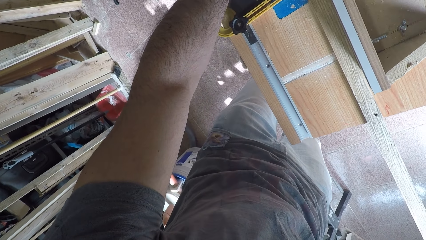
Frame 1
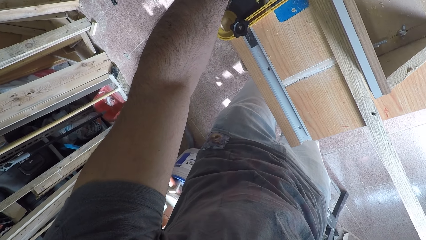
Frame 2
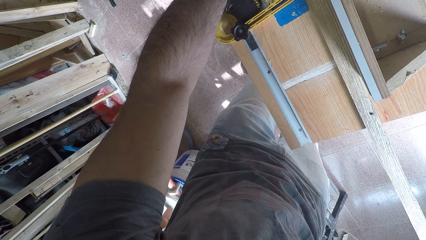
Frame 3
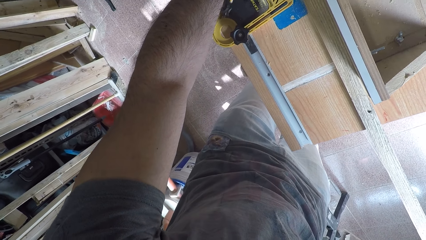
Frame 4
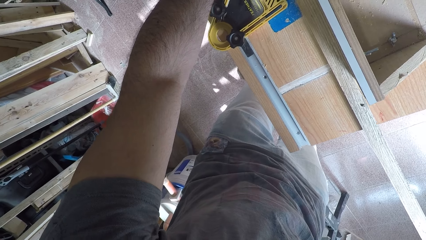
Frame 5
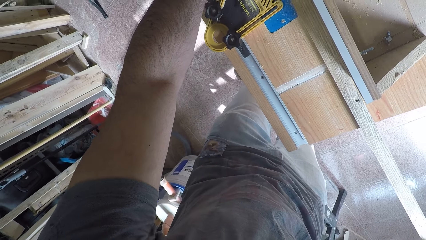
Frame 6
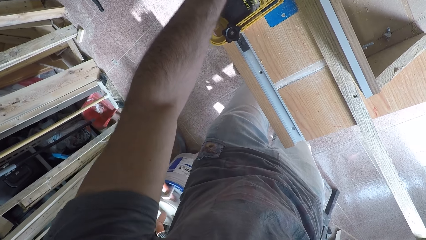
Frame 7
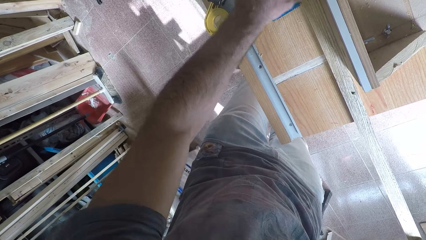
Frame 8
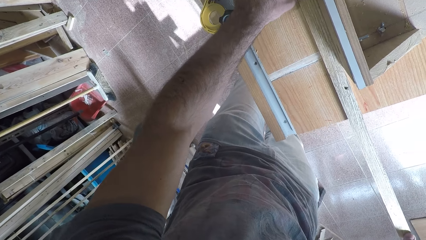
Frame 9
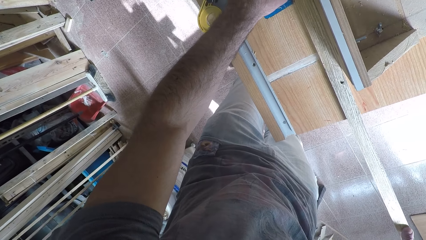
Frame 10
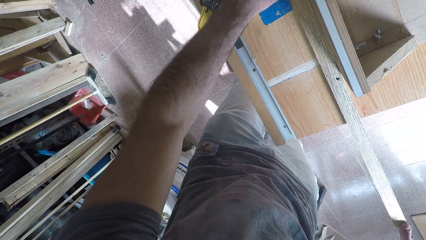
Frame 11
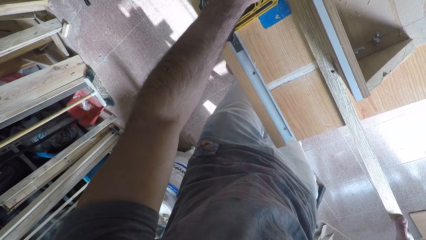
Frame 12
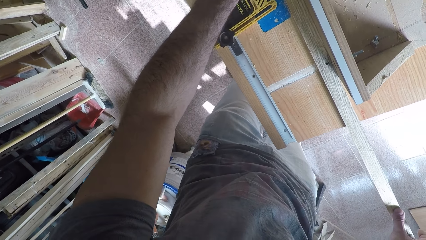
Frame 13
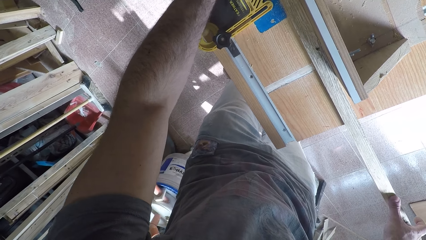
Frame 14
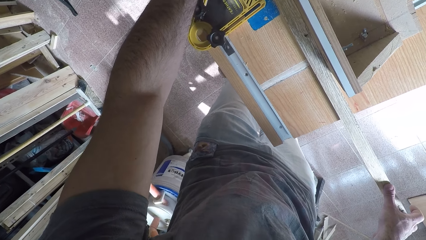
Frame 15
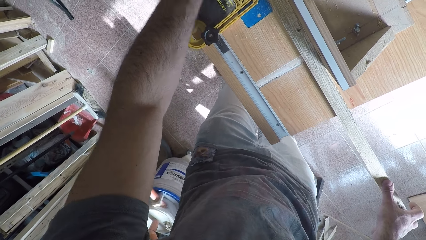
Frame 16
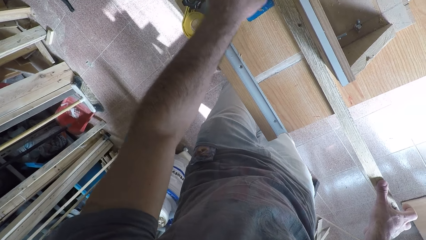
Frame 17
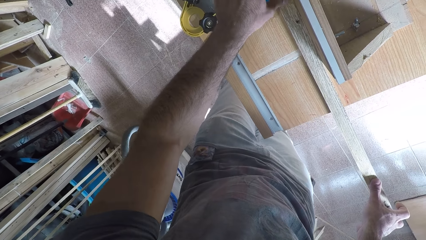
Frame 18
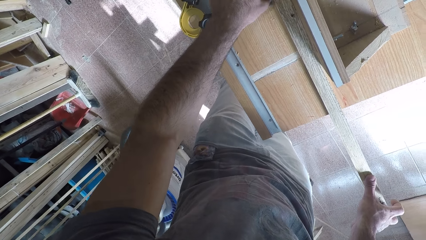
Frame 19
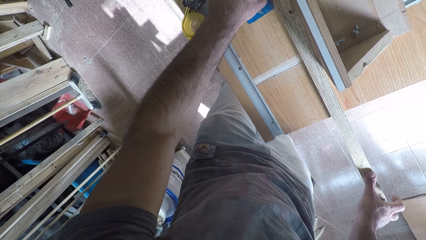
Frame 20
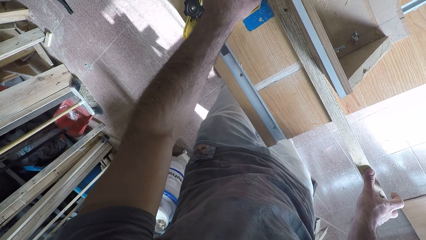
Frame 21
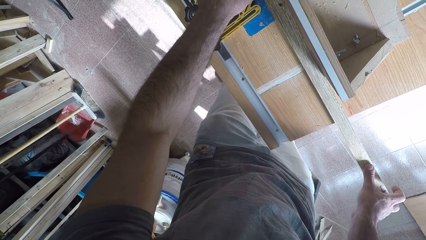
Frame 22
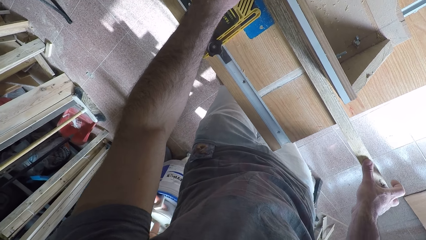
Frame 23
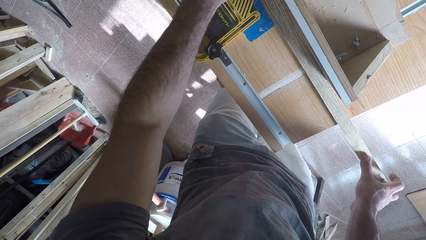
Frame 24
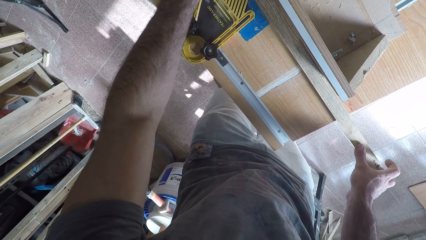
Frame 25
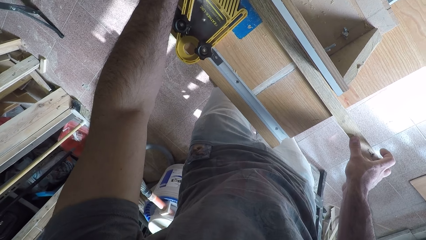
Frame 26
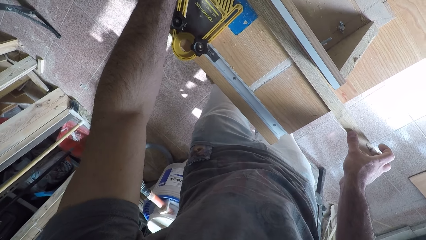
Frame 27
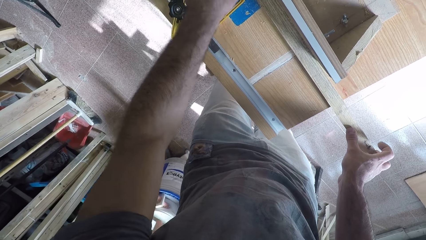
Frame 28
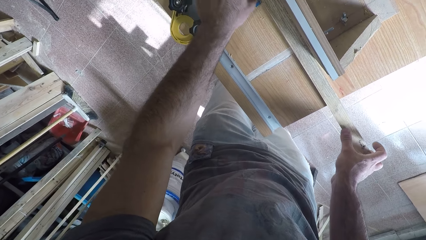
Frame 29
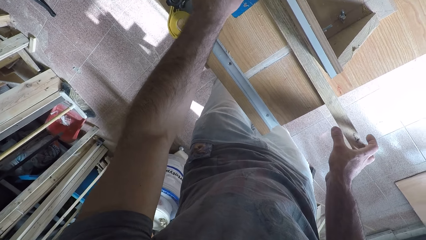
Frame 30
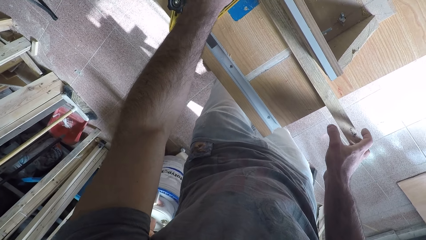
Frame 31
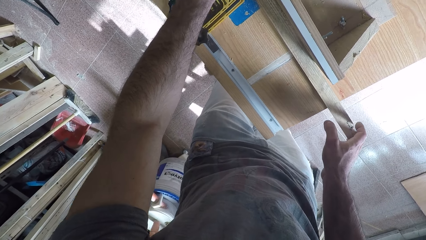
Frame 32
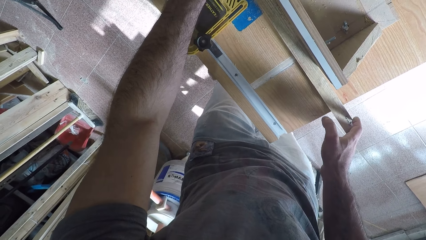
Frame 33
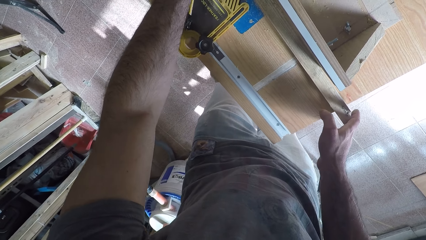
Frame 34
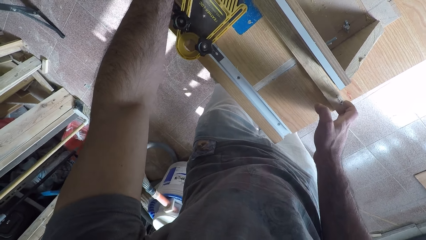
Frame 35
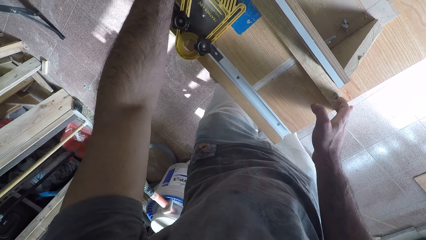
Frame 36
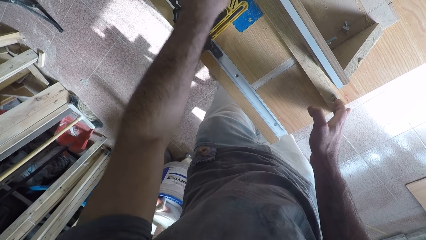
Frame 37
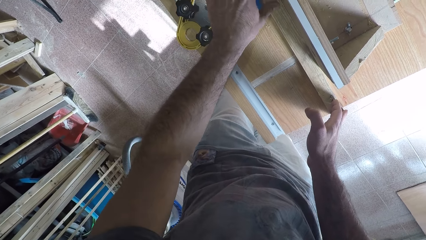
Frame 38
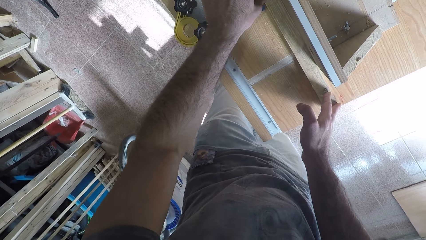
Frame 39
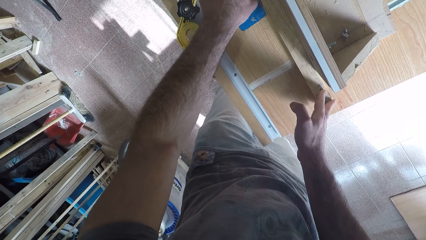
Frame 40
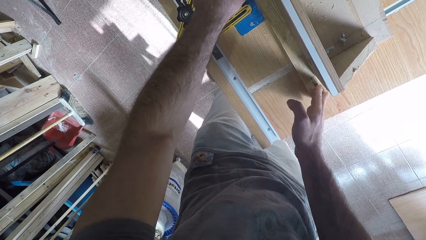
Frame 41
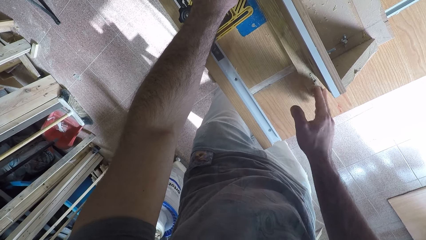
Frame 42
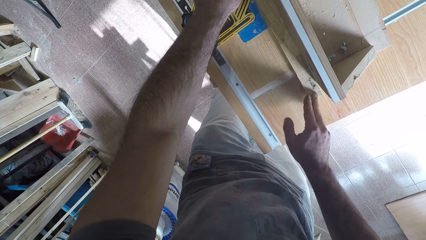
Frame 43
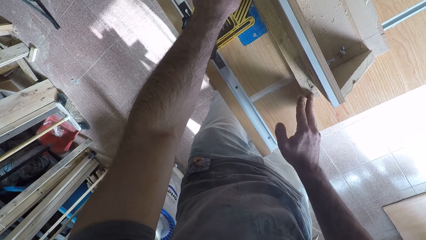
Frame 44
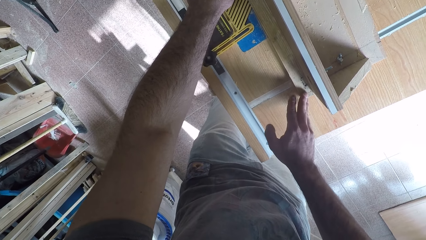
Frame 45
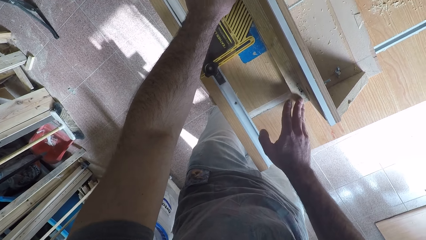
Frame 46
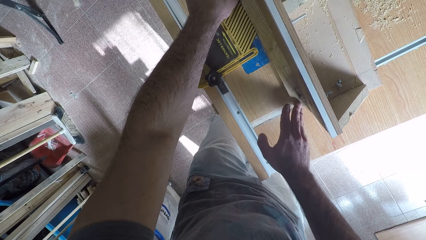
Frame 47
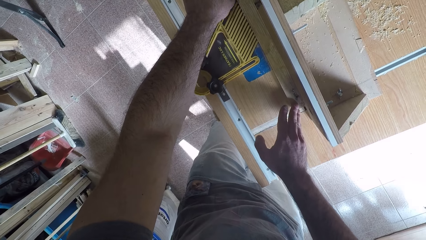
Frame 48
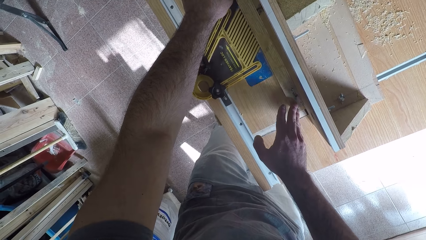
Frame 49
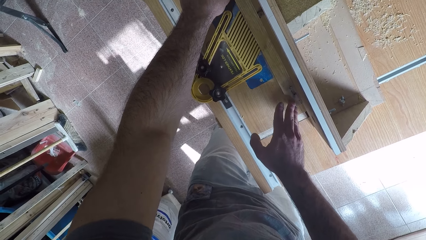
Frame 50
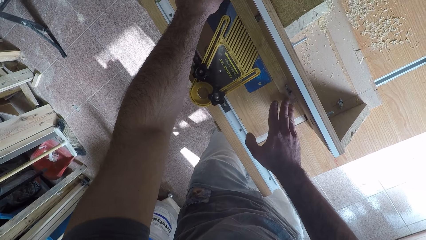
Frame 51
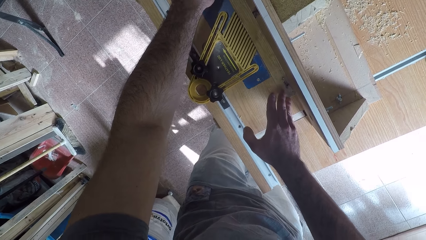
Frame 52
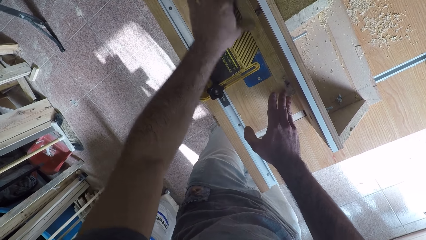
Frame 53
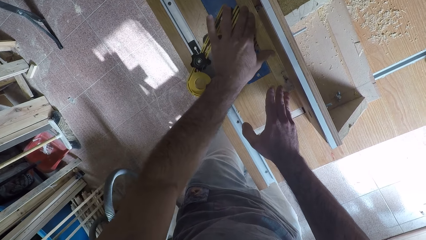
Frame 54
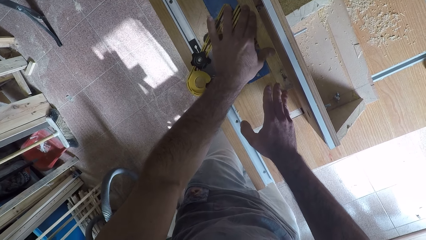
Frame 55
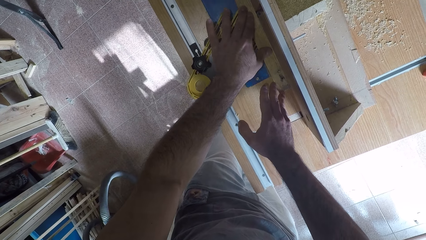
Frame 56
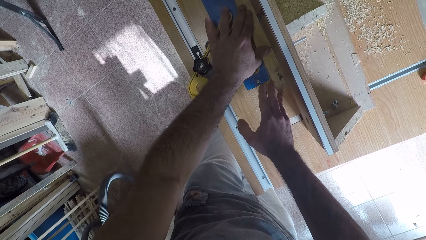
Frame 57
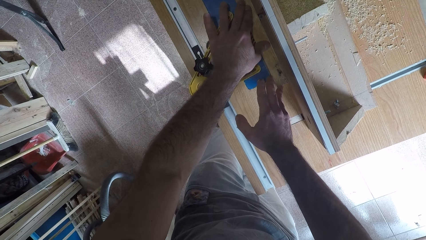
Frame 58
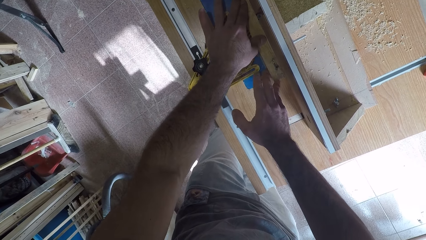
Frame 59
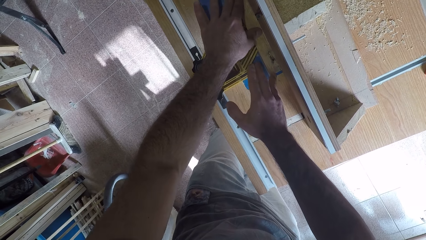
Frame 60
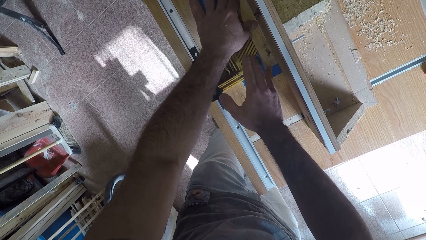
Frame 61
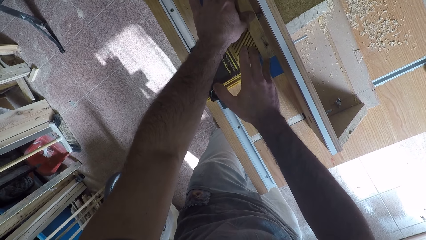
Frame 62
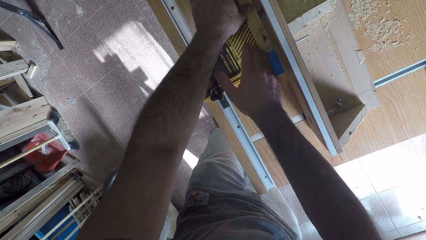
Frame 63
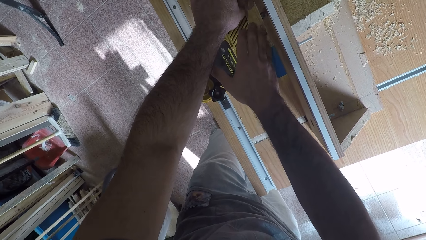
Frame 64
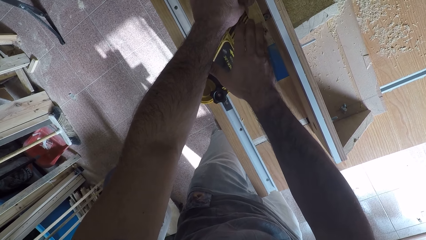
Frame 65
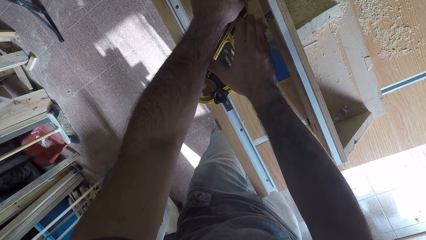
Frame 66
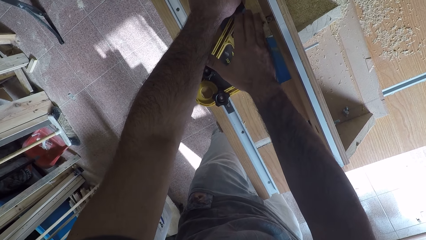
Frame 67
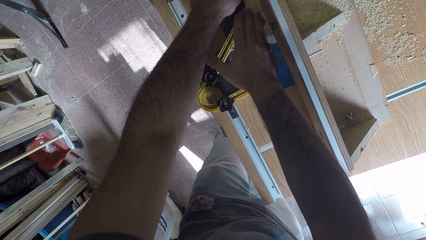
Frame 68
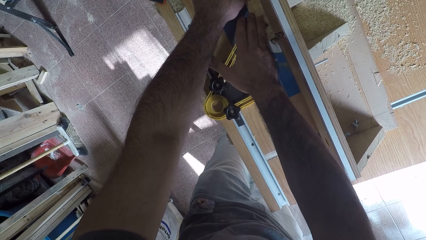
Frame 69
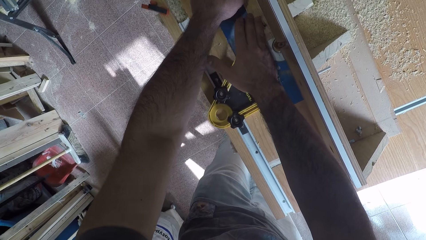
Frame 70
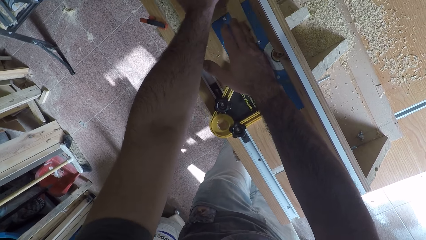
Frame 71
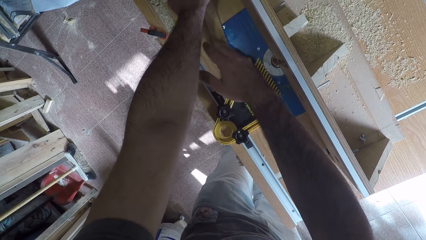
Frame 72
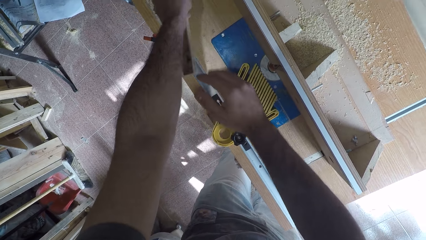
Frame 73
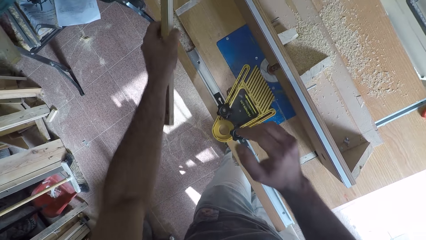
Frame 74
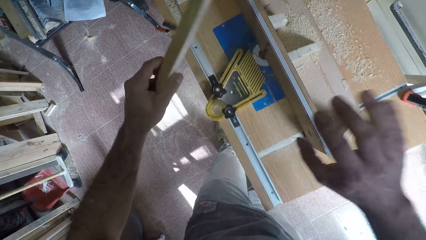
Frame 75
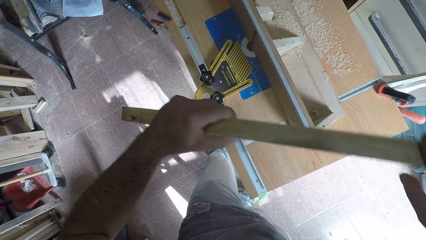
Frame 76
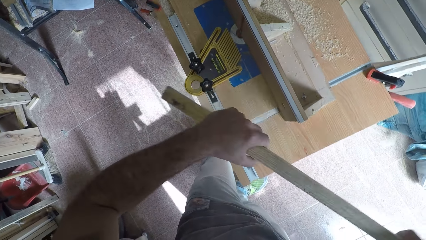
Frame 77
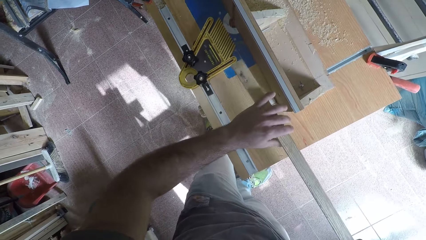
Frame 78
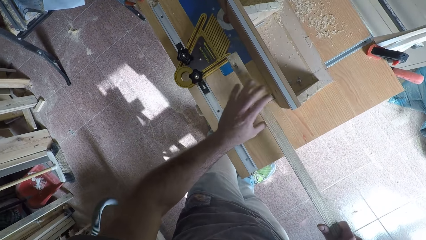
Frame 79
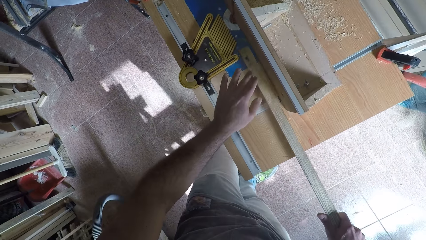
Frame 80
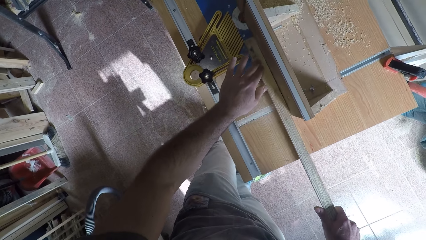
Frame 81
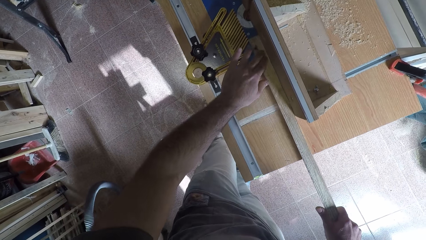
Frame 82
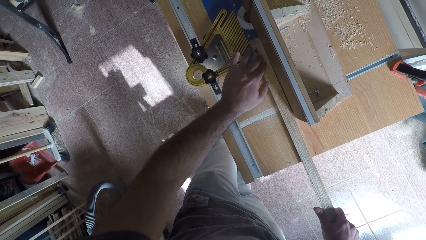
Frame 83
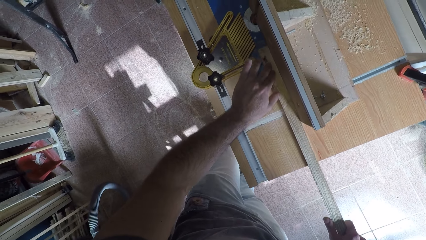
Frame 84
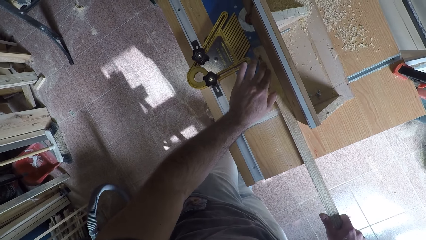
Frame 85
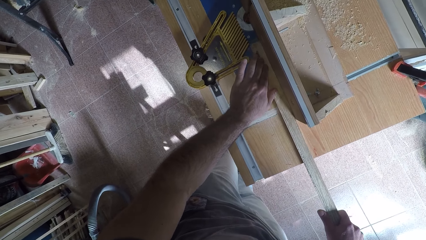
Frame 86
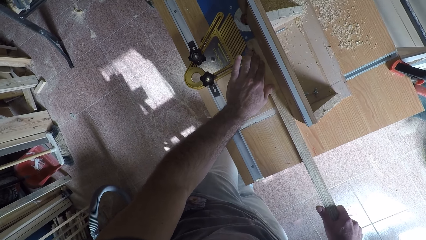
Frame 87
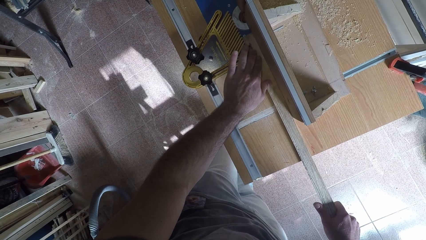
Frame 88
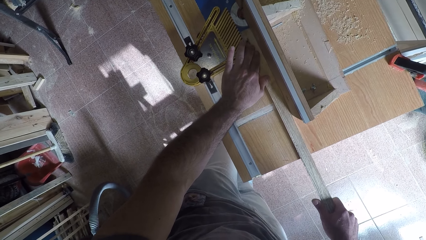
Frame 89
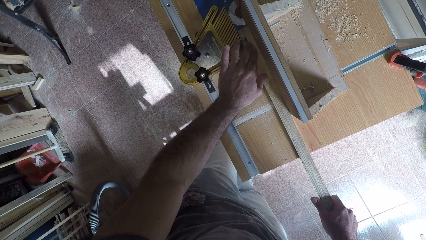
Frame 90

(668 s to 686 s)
The camera wearer picks the wood from the wood planer. They turn the wood around. They place the wood on the wood planer machine.
